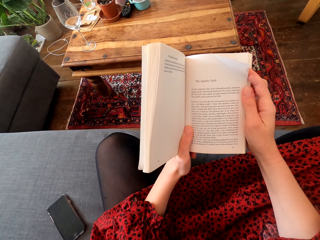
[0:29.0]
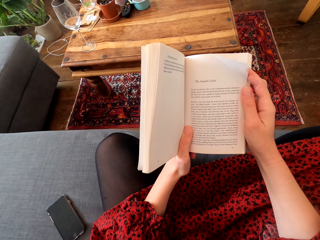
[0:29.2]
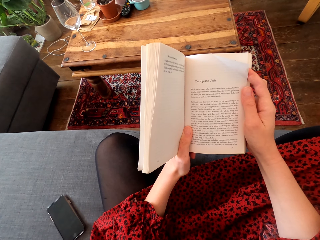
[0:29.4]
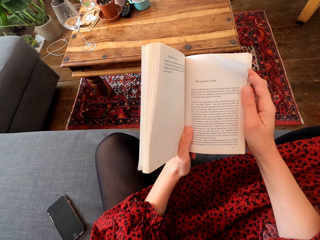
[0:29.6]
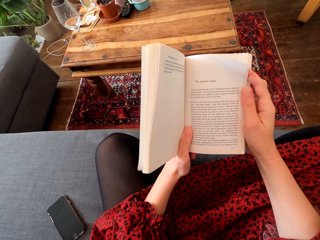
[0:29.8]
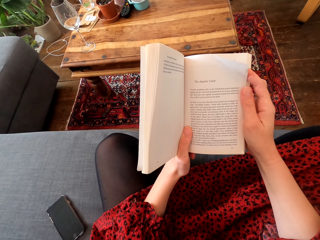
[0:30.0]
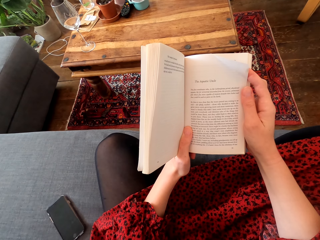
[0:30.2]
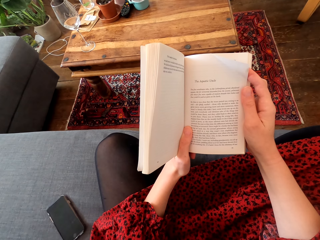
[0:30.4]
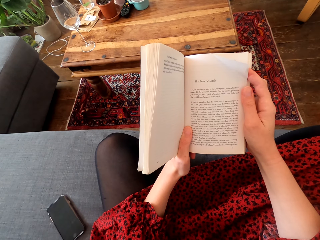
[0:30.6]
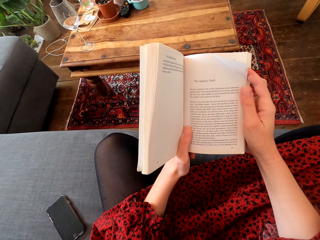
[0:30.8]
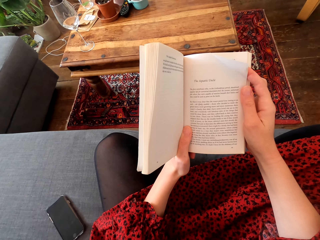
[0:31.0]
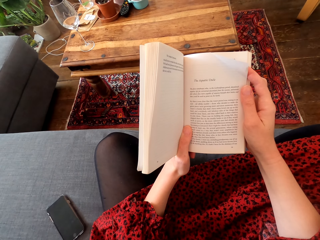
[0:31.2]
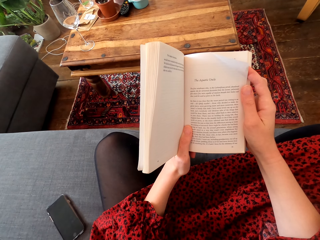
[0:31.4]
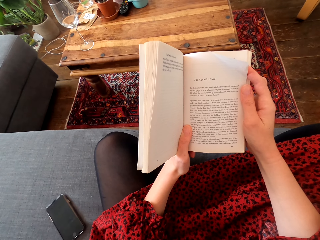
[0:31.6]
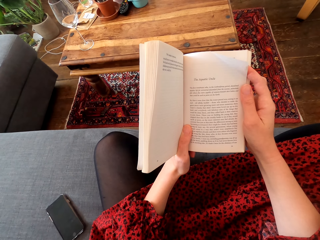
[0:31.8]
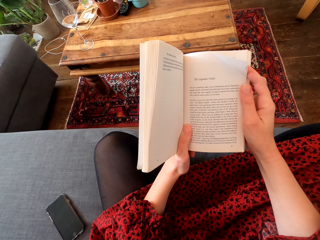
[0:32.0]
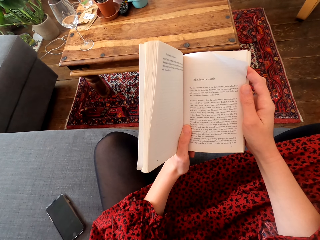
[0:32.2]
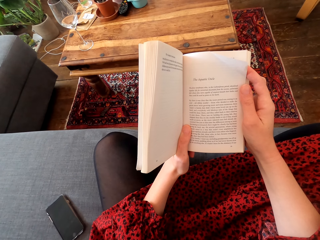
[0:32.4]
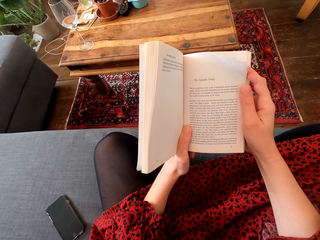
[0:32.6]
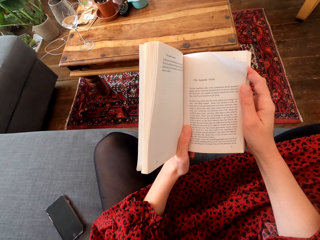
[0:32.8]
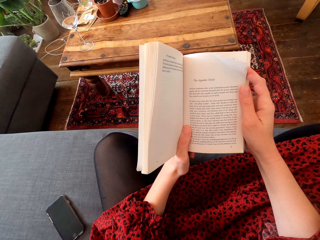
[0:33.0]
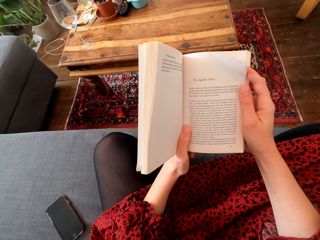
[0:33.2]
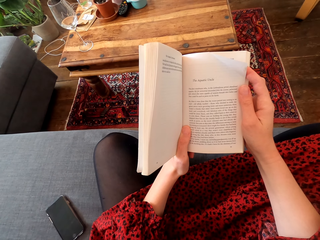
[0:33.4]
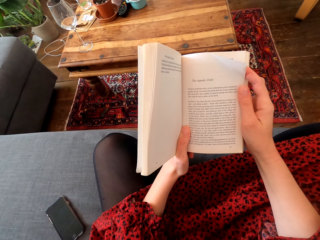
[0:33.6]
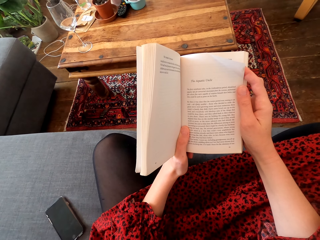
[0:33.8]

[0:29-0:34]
The camera wearer reads a book.

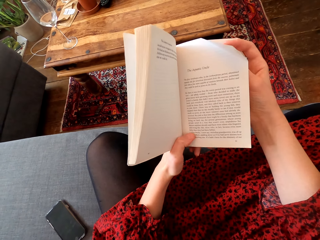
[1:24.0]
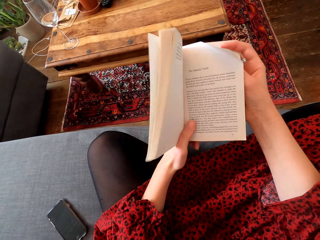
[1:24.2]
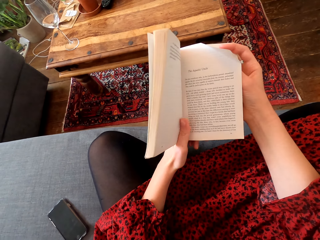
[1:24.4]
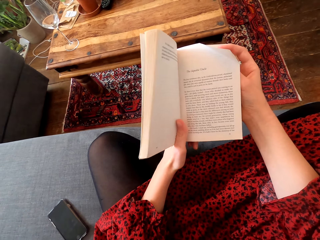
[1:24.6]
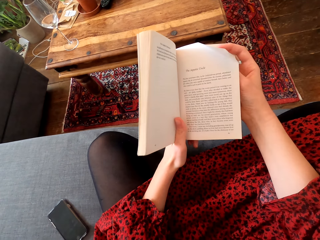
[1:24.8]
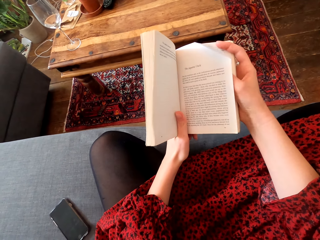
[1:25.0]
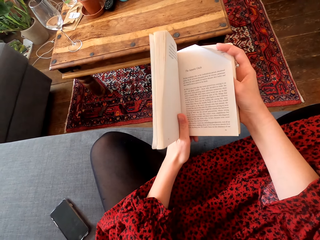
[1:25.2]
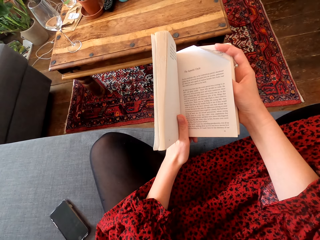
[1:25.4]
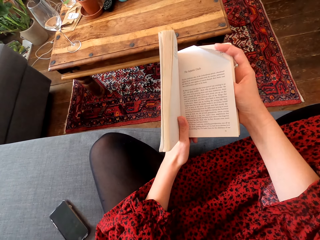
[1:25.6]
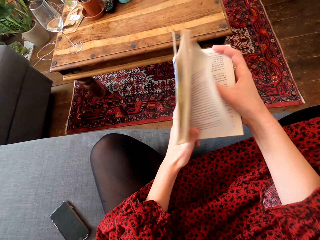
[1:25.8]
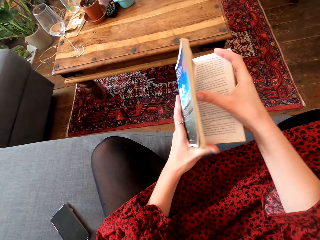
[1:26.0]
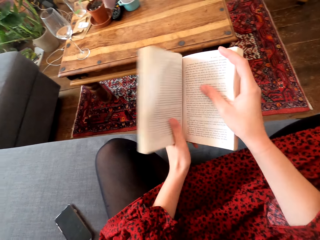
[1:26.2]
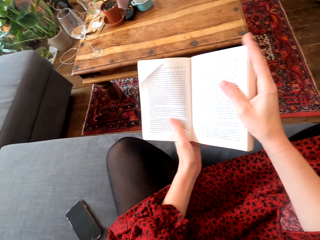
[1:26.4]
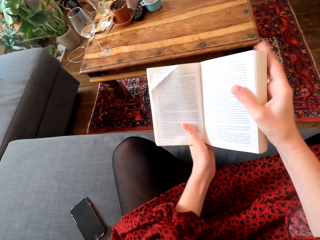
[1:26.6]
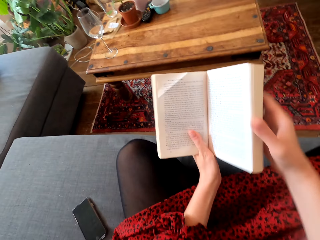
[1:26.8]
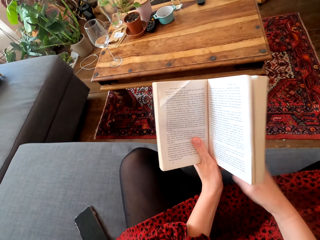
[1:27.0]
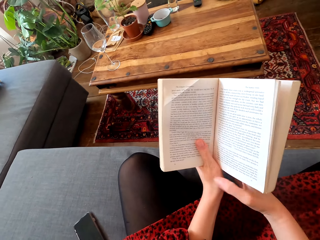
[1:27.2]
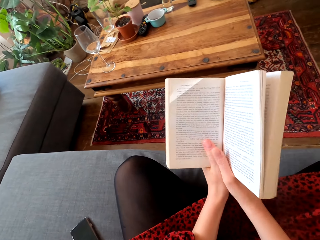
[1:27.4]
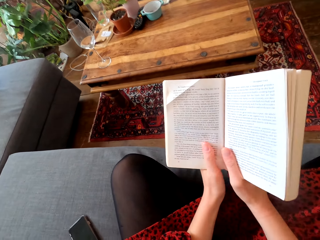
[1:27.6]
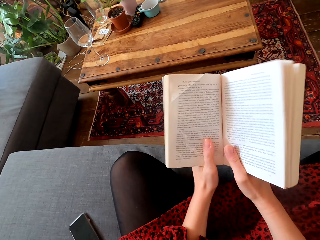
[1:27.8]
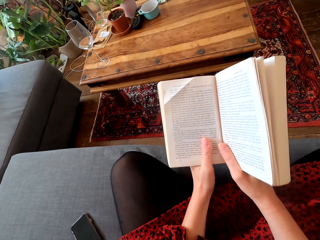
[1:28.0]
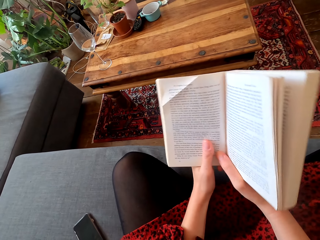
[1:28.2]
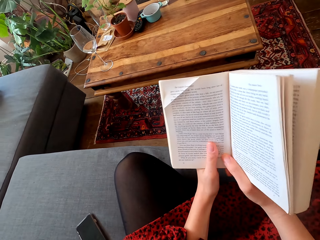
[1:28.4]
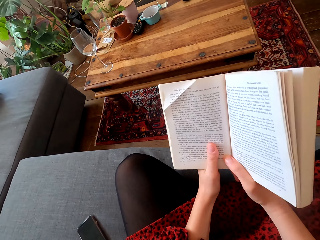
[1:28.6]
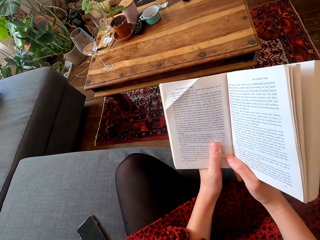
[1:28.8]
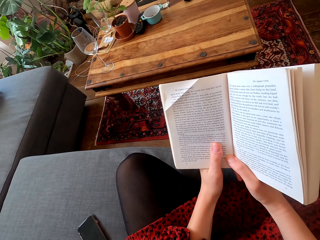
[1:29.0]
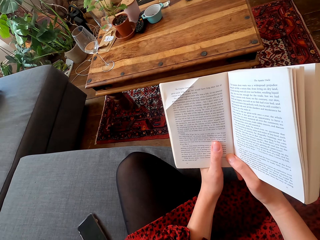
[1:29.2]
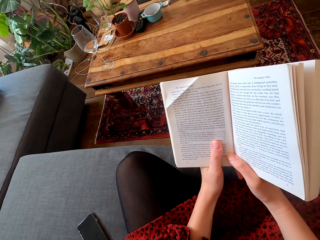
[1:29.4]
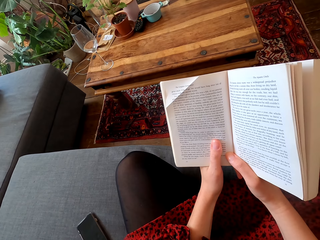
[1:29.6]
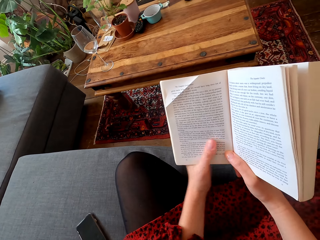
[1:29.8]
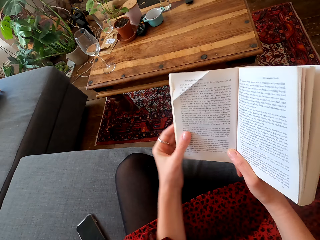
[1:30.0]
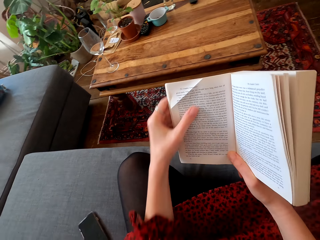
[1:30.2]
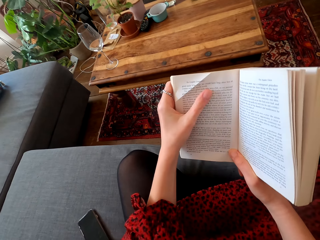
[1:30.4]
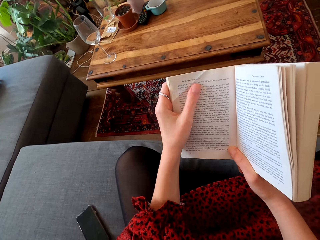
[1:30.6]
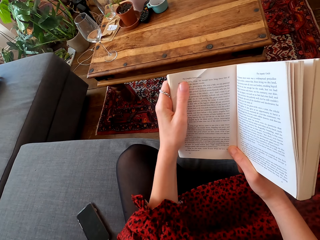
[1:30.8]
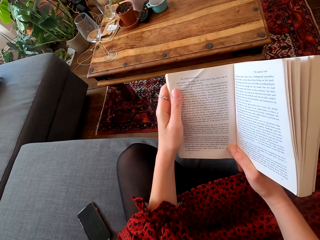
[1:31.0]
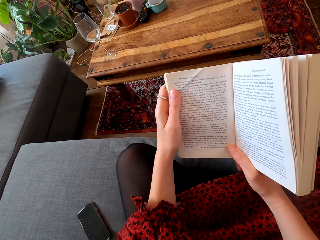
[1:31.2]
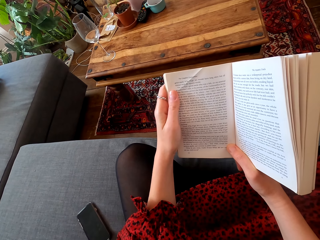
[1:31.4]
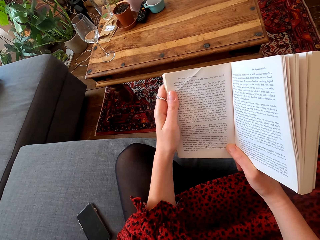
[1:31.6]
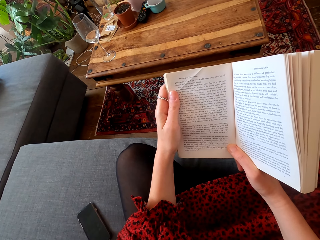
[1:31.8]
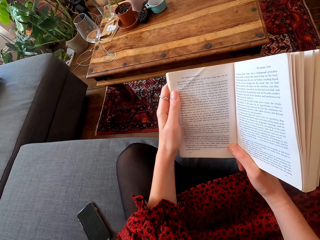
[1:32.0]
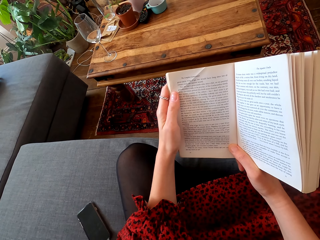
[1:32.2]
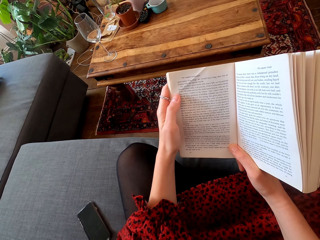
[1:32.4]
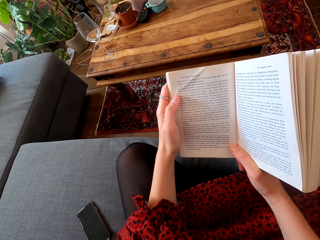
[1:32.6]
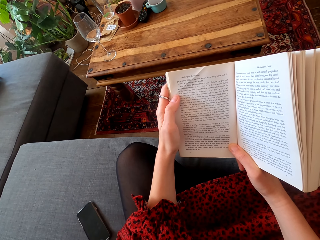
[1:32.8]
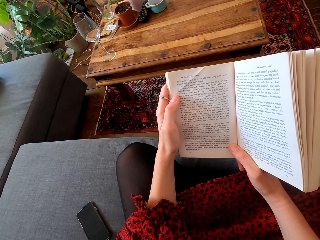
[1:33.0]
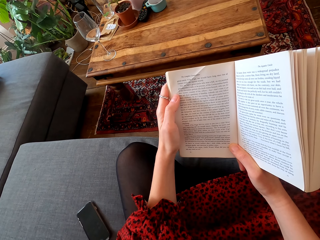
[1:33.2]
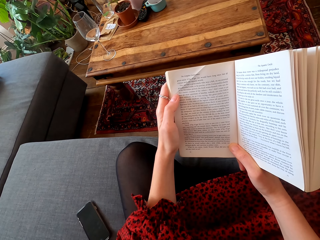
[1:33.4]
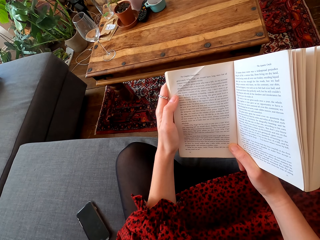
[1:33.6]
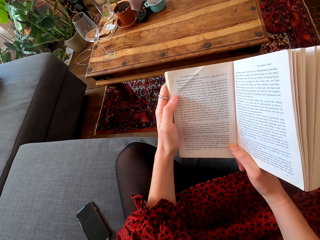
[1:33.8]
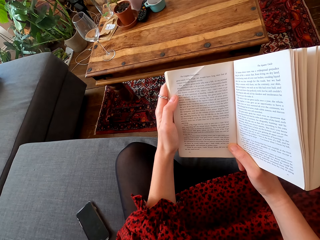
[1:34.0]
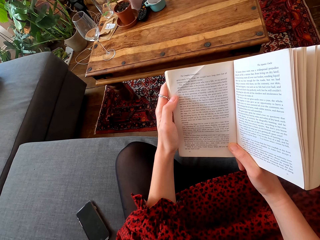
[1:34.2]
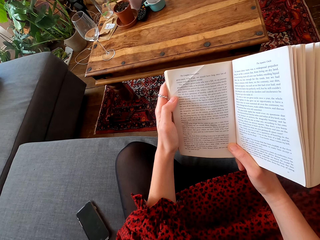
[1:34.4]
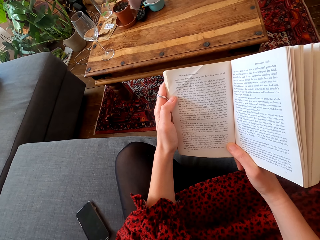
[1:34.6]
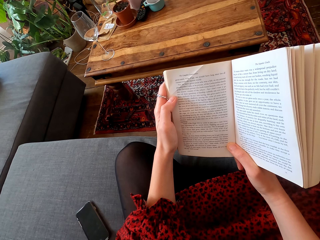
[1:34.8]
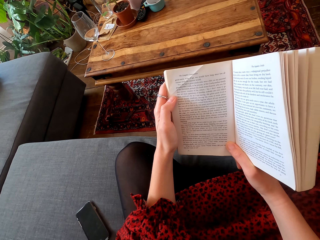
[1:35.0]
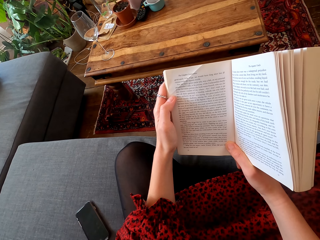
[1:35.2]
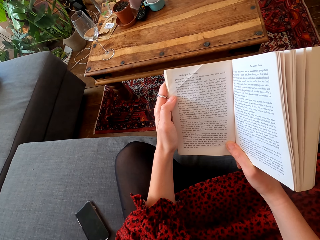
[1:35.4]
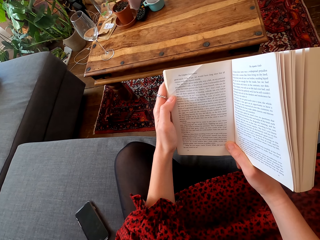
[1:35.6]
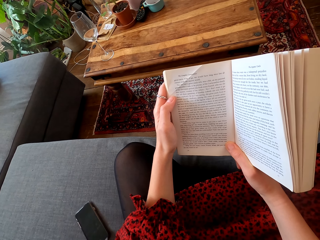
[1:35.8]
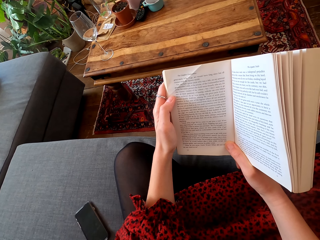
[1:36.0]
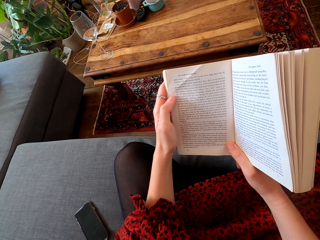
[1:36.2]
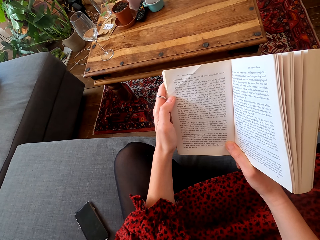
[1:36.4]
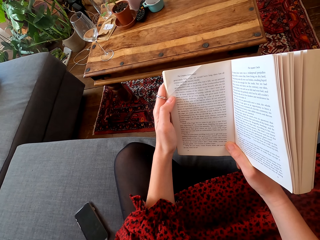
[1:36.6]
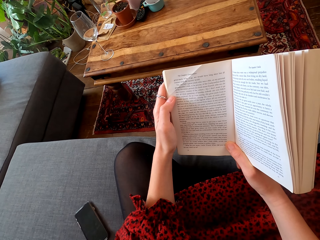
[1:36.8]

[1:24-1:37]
The camera wearer turns a page of a book. They read the book. They straighten a page of the book. They read the book.

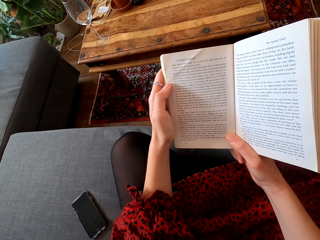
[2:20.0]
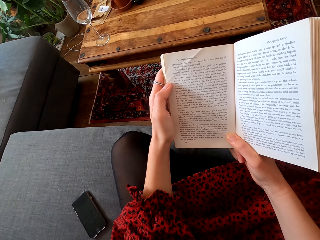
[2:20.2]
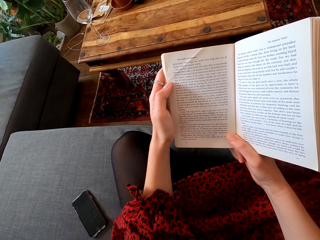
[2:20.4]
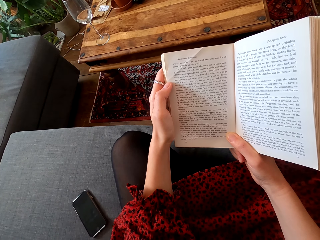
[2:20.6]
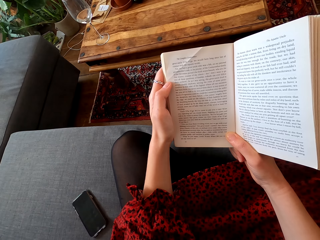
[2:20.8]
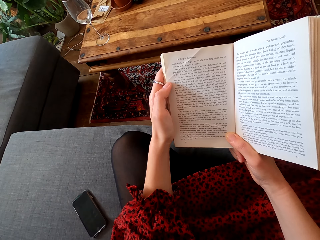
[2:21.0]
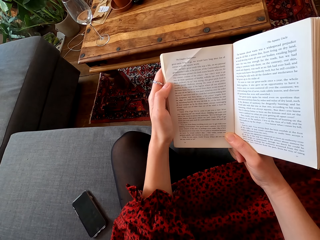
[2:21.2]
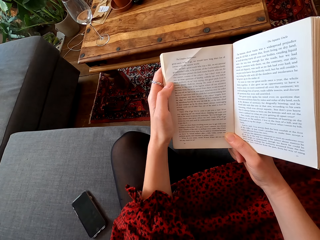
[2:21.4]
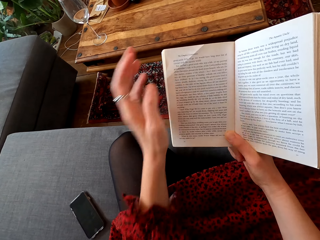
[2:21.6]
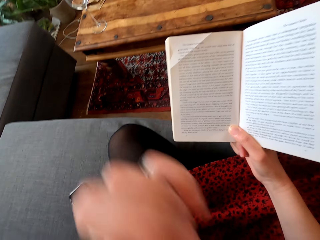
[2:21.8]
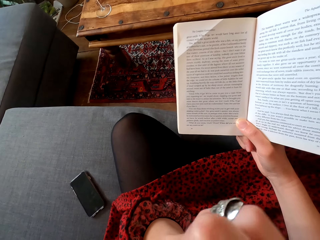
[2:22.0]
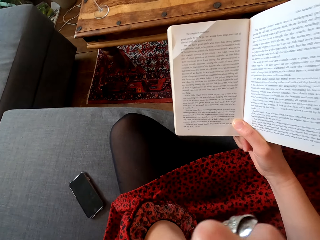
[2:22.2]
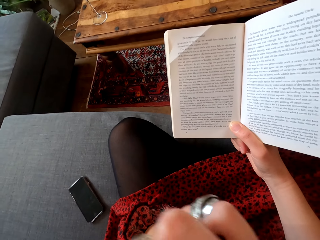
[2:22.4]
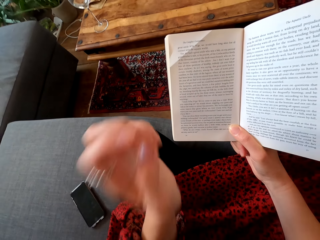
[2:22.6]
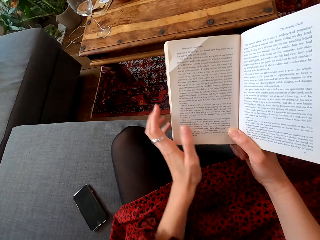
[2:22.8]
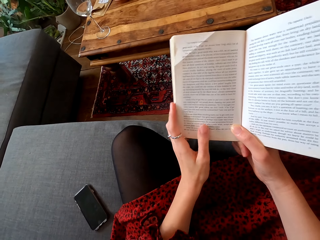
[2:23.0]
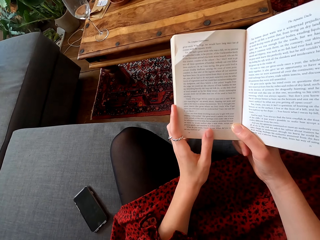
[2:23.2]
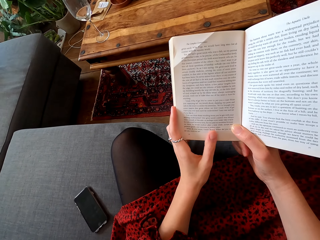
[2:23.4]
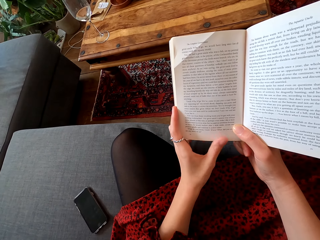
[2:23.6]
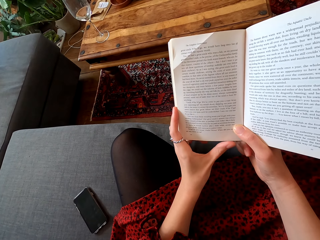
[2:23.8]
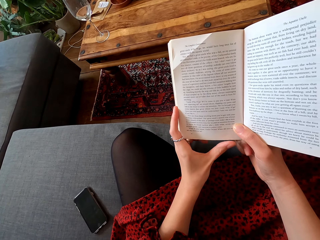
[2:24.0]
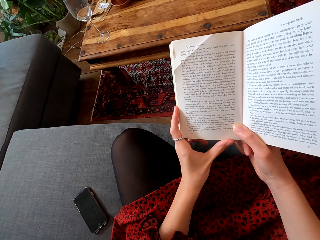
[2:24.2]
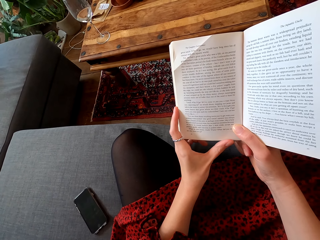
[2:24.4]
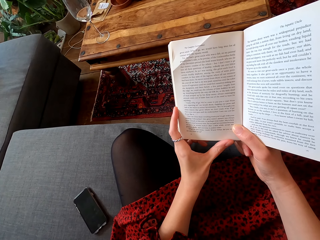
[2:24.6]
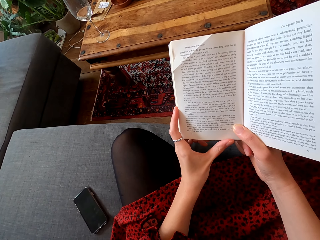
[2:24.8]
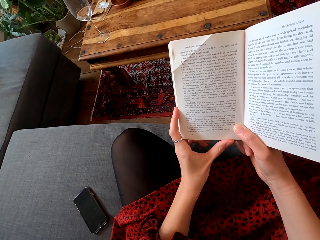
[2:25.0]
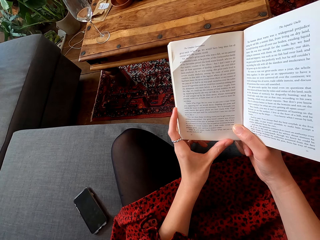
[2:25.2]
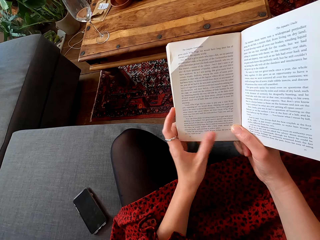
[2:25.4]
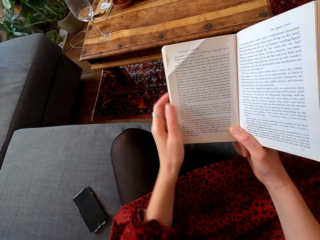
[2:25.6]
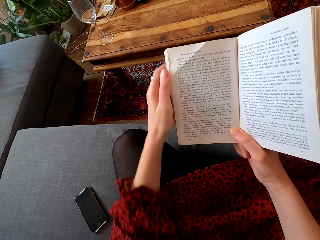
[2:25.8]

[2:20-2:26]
The camera wearer touches the face. They read a book.
